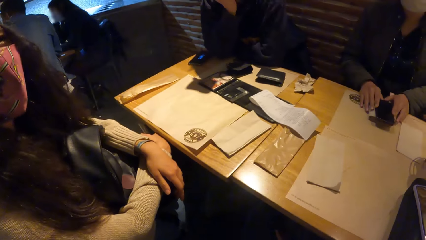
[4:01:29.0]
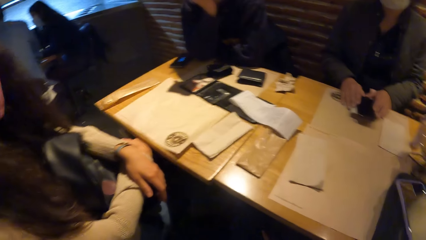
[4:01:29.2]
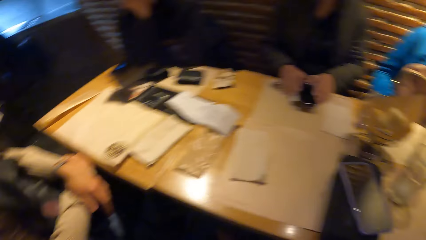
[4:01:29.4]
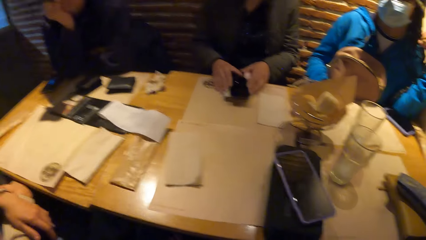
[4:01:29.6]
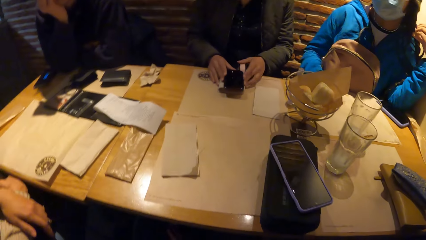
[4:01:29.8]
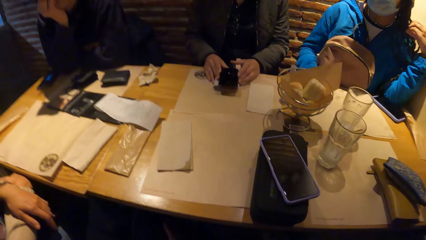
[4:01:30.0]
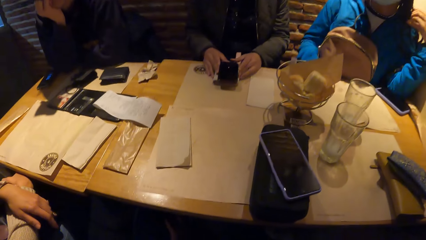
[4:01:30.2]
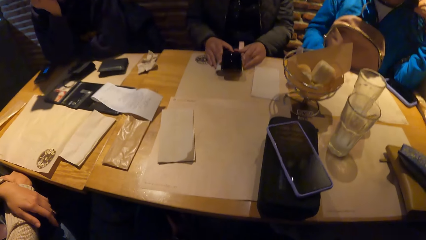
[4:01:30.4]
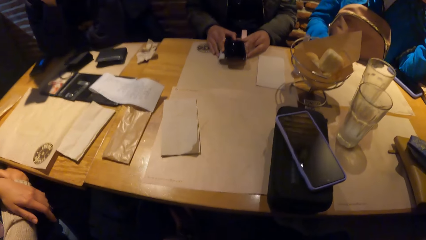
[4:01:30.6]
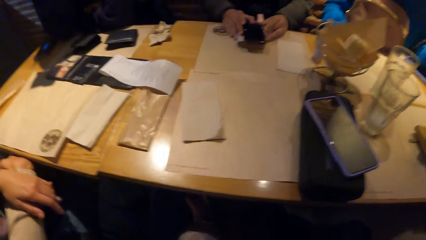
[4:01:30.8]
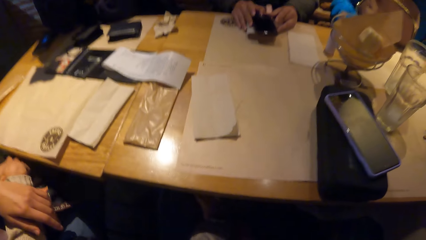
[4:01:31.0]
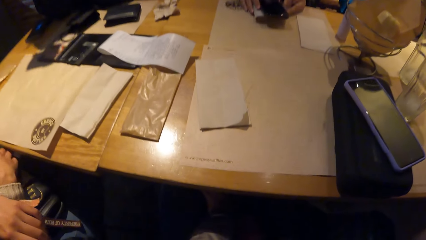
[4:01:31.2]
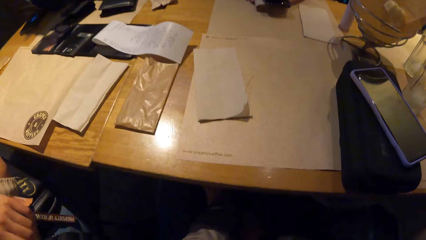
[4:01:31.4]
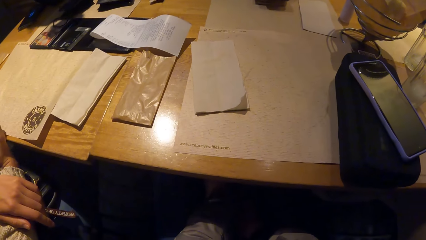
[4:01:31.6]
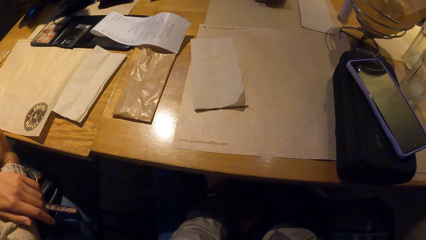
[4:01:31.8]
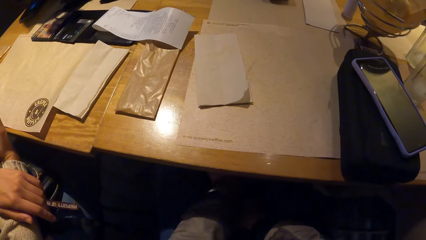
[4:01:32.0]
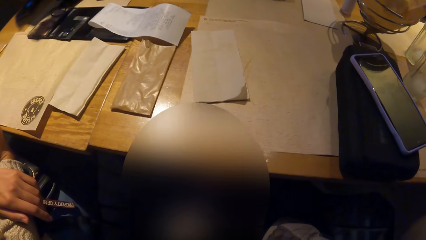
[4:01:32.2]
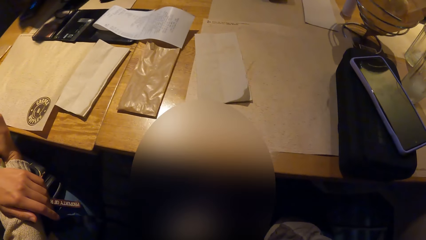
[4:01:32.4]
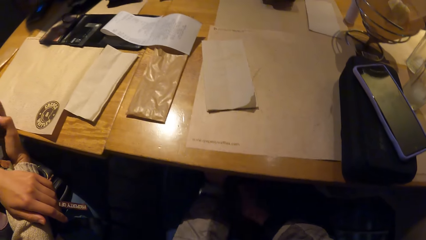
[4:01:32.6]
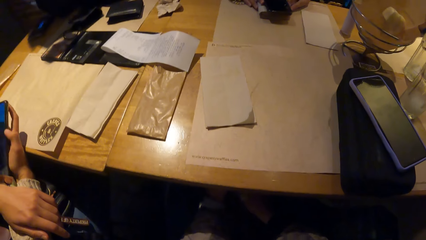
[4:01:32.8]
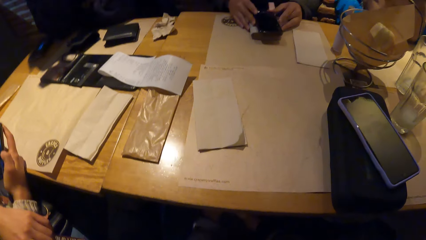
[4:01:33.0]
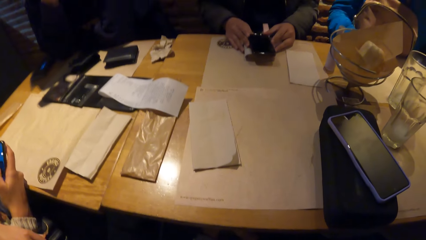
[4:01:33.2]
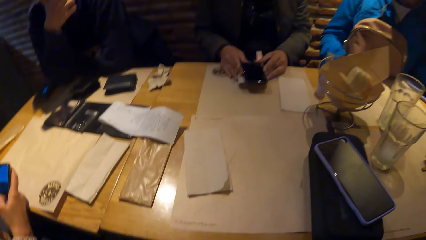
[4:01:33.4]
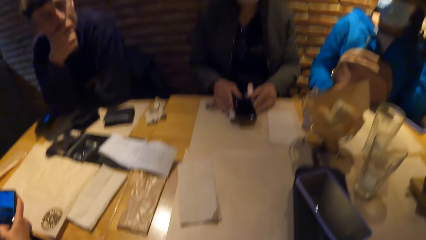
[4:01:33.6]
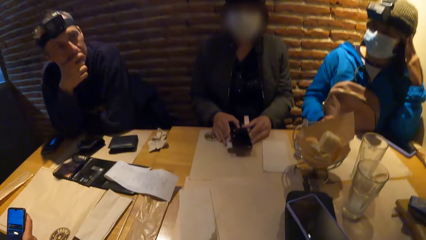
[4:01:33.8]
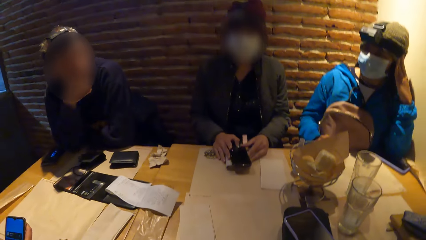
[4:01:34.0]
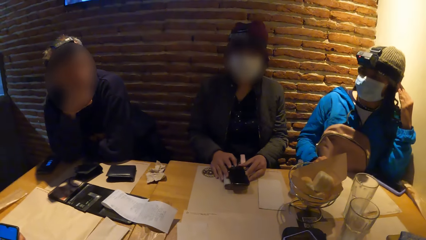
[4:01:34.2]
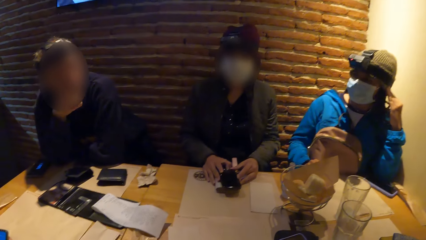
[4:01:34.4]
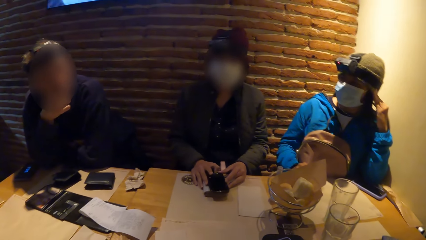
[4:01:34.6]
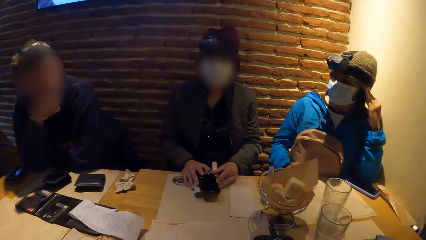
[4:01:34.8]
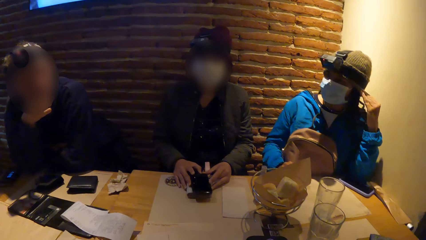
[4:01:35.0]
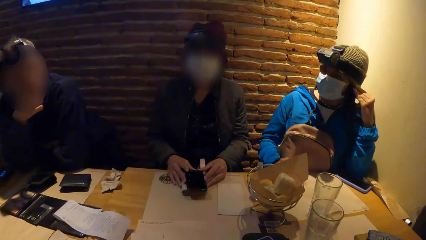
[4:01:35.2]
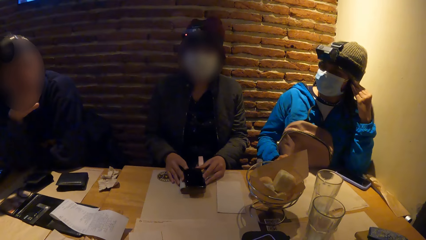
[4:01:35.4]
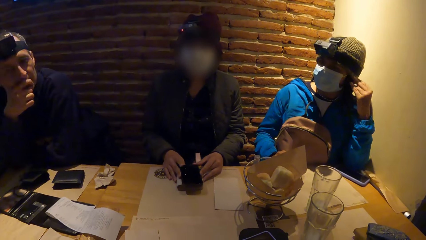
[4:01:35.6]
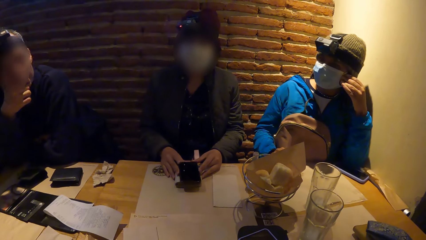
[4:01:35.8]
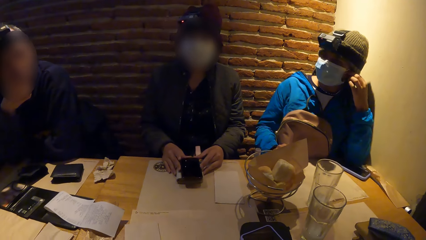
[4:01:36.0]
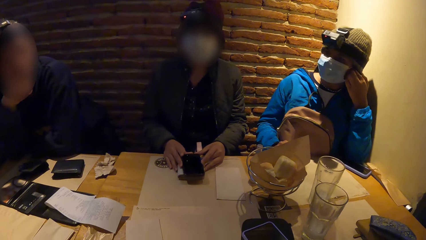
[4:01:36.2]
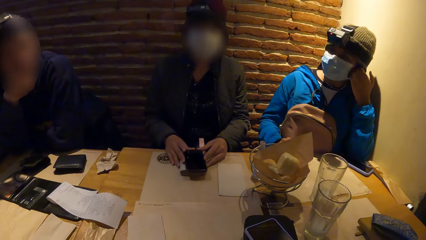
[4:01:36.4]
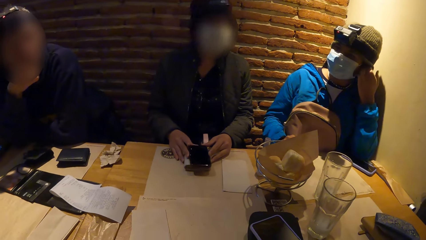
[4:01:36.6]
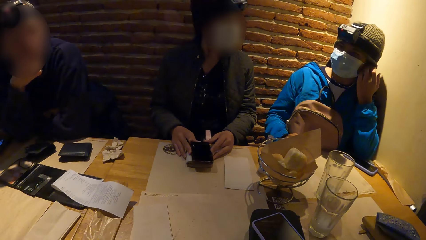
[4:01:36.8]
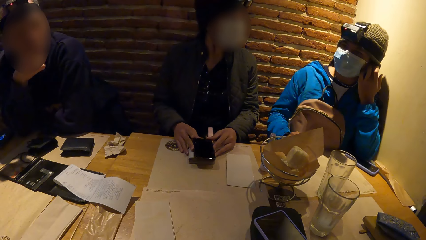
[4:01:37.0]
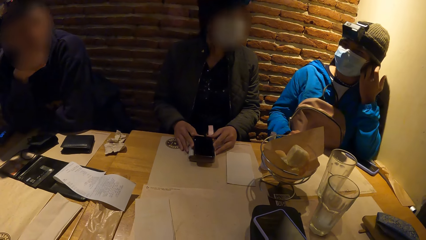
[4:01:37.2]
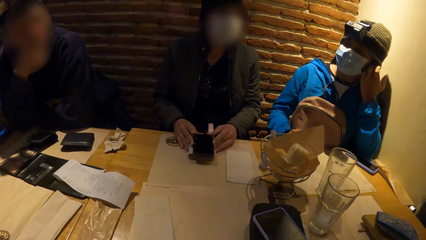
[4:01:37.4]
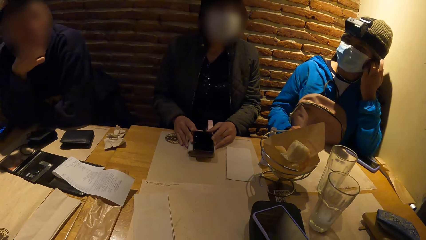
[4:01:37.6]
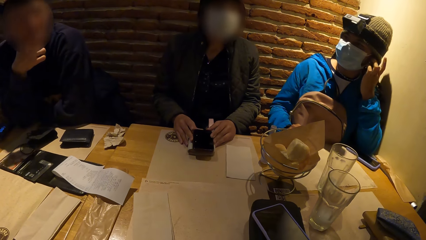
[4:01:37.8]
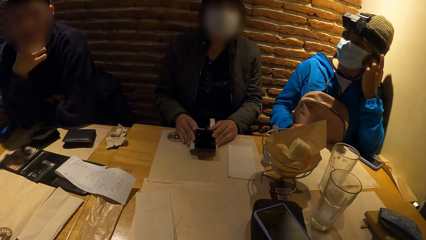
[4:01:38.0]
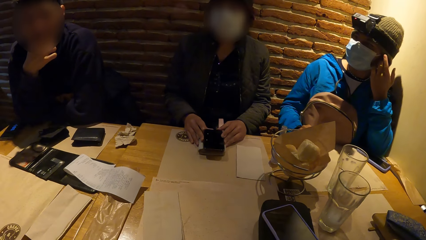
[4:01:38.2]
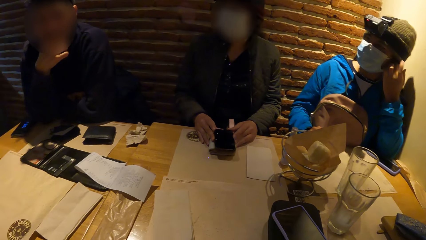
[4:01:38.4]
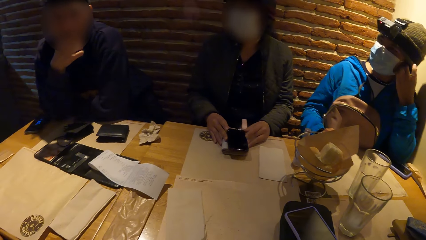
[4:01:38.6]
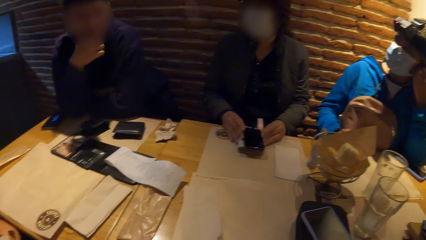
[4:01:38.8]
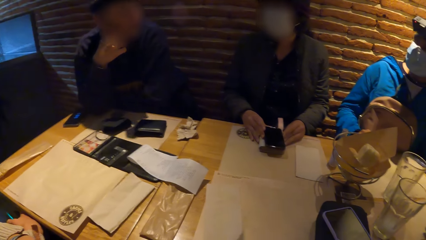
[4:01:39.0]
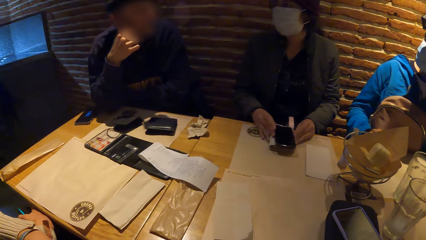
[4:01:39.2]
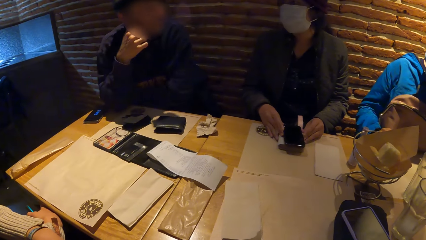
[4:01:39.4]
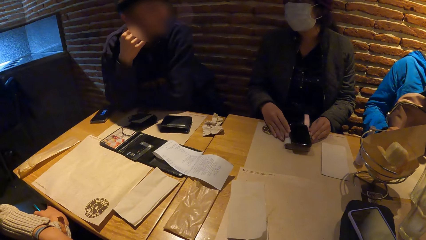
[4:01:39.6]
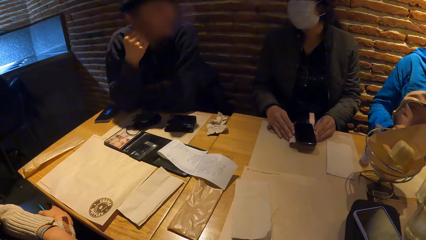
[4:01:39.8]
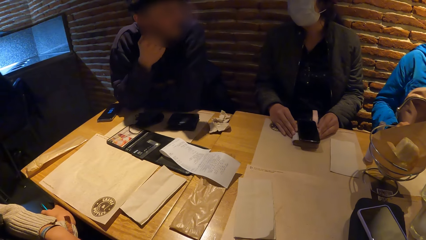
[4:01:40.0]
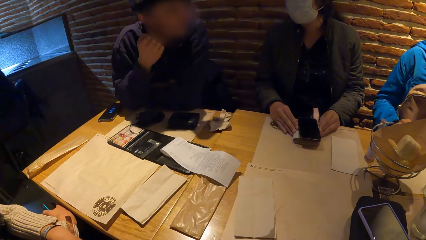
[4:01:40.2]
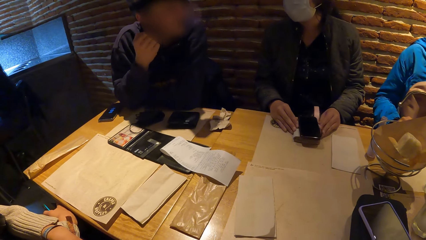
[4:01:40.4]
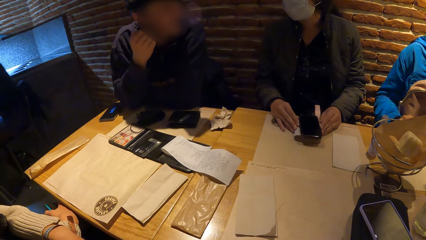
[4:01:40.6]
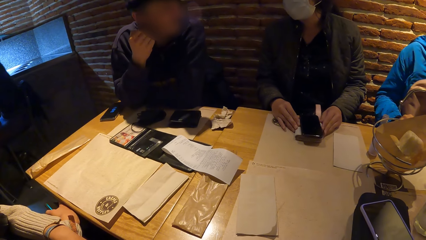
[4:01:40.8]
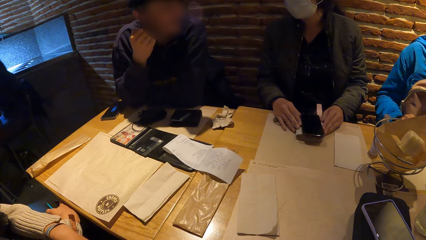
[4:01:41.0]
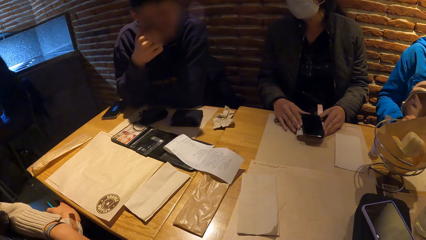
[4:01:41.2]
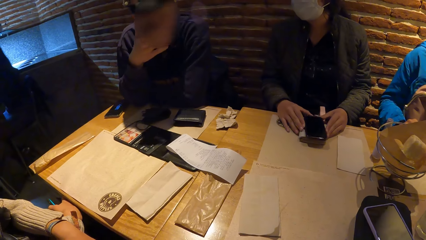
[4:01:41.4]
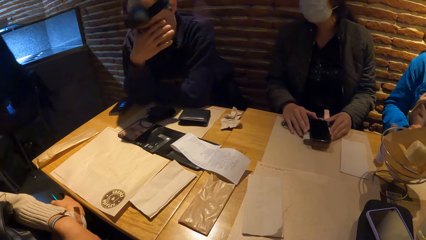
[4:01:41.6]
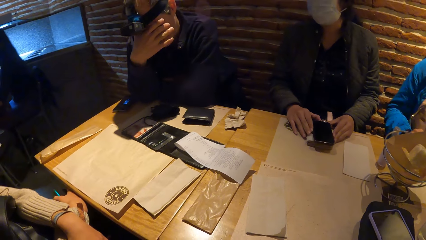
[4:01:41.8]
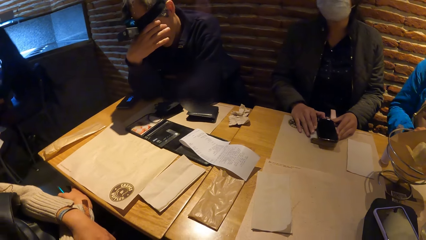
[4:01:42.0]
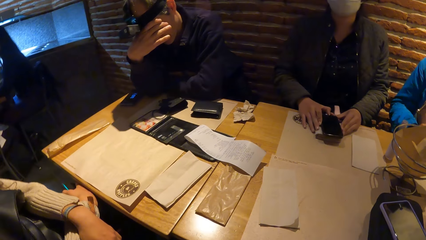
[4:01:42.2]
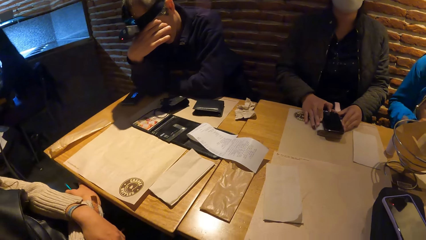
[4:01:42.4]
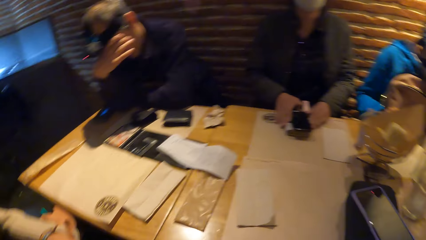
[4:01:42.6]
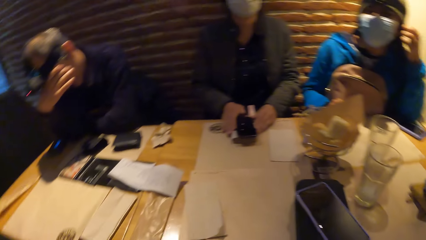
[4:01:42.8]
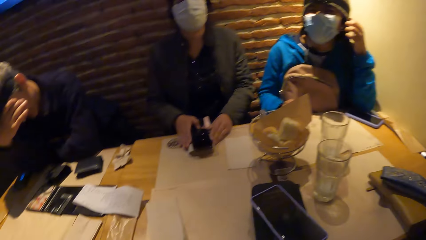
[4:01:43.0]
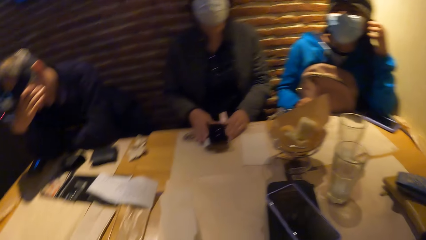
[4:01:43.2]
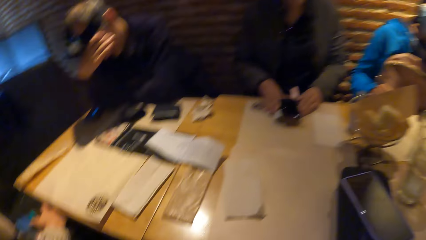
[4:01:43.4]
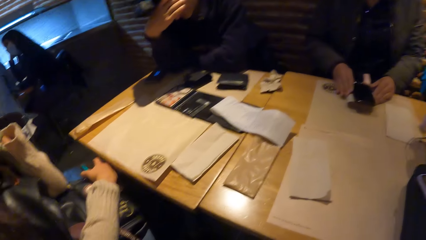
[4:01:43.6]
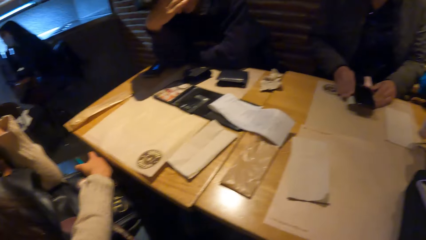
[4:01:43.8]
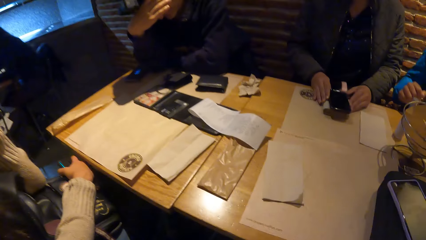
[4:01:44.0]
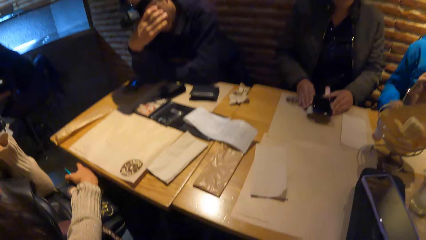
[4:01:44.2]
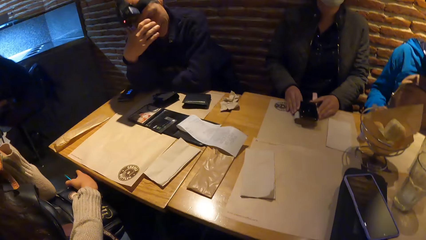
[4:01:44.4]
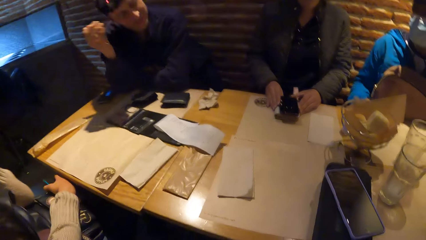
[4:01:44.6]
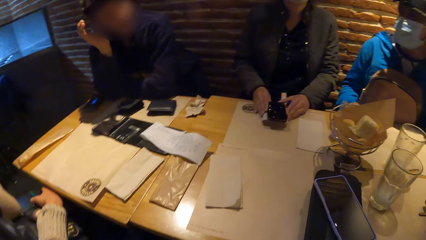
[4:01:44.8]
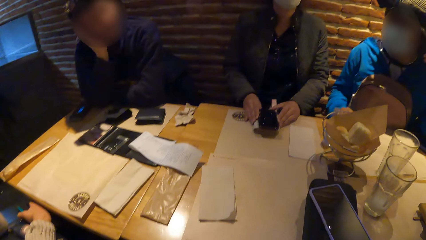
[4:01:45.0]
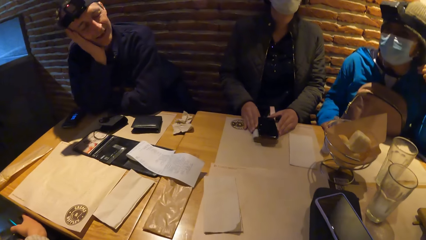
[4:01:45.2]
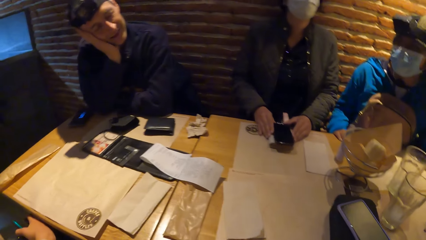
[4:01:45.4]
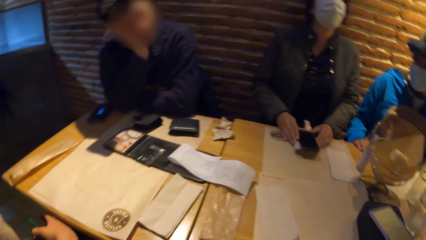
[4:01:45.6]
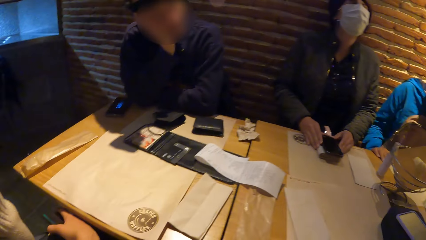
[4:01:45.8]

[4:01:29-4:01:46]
The camera wearer stares around the room.
